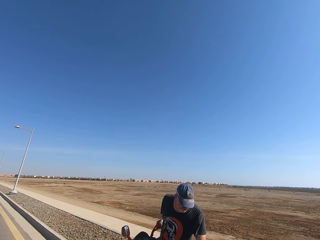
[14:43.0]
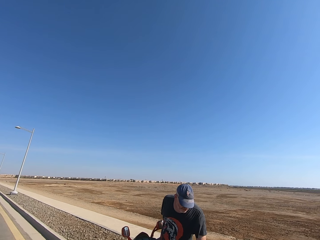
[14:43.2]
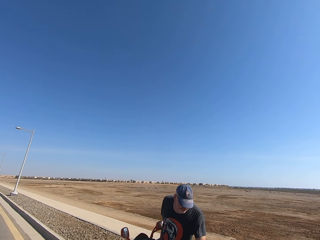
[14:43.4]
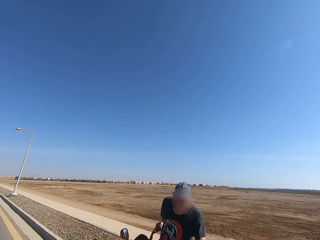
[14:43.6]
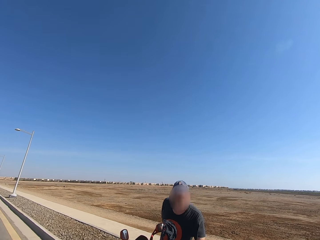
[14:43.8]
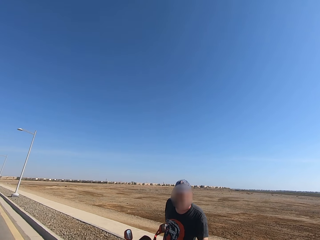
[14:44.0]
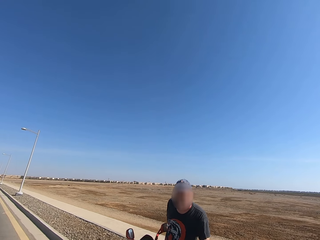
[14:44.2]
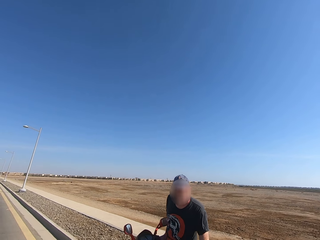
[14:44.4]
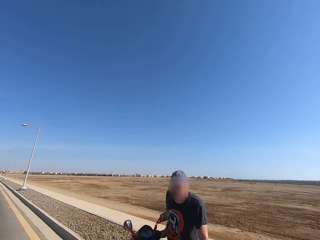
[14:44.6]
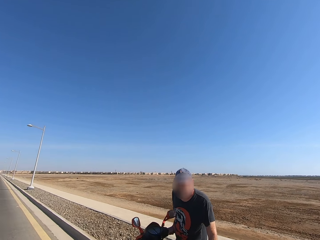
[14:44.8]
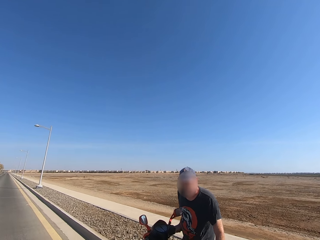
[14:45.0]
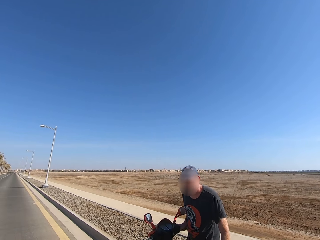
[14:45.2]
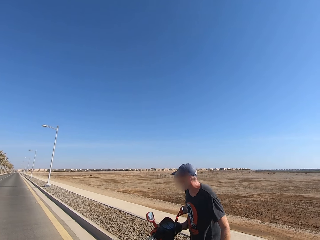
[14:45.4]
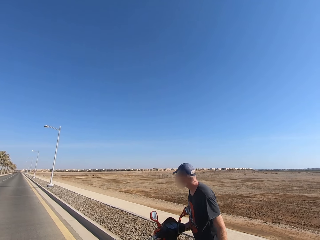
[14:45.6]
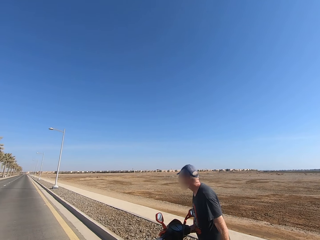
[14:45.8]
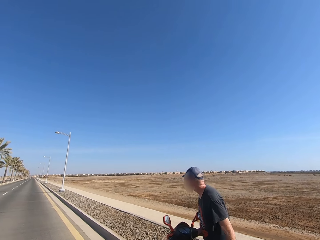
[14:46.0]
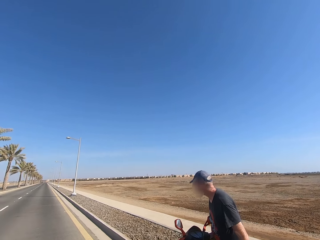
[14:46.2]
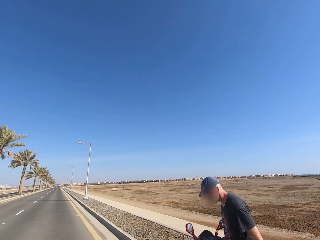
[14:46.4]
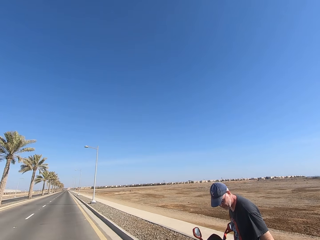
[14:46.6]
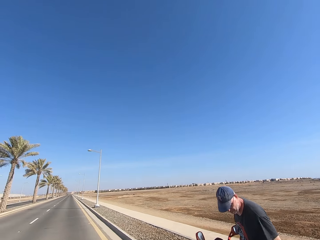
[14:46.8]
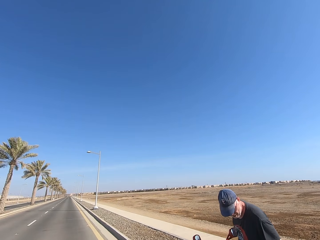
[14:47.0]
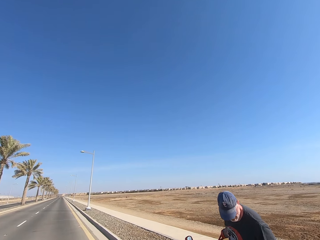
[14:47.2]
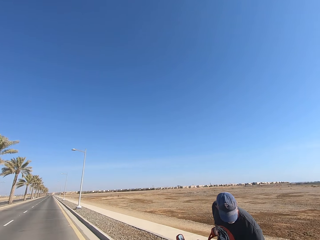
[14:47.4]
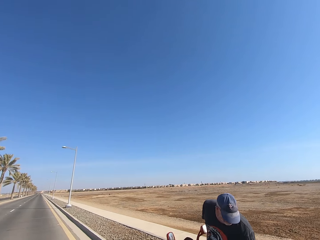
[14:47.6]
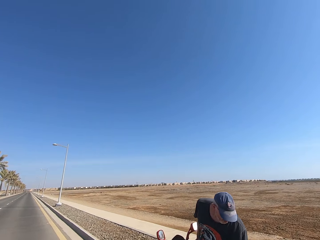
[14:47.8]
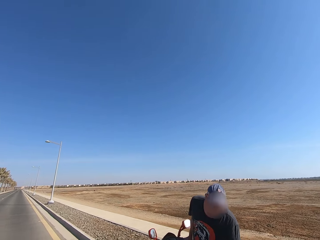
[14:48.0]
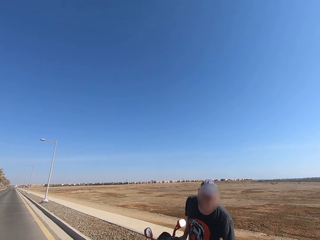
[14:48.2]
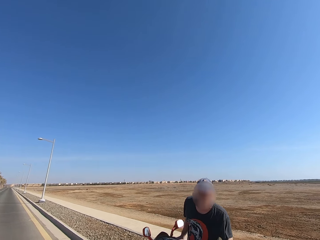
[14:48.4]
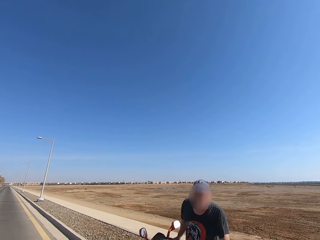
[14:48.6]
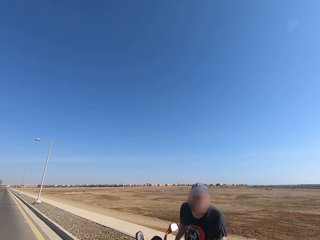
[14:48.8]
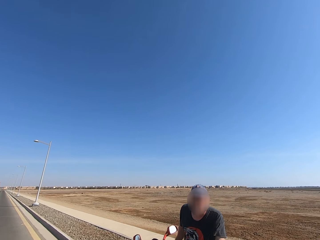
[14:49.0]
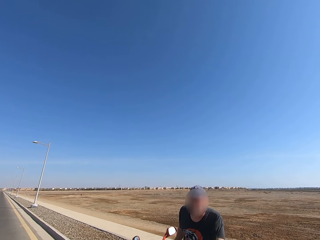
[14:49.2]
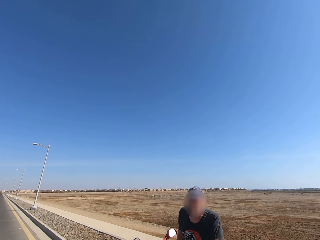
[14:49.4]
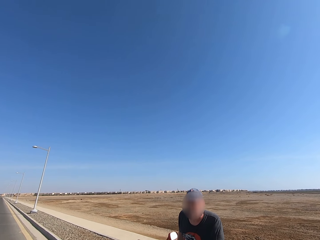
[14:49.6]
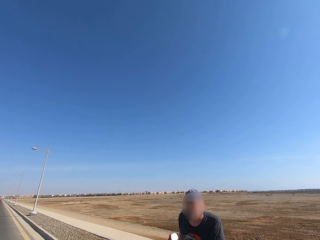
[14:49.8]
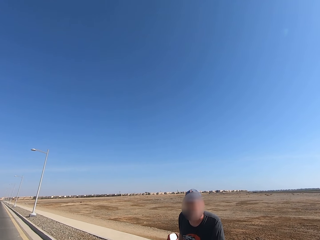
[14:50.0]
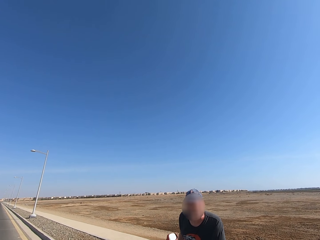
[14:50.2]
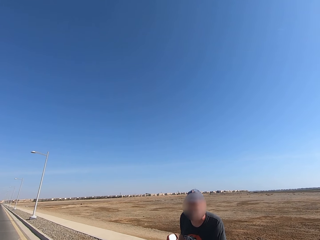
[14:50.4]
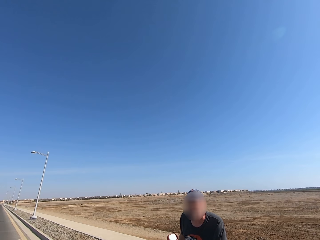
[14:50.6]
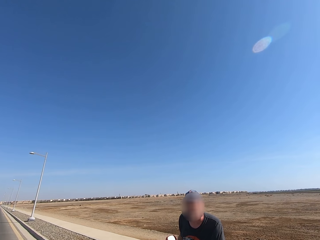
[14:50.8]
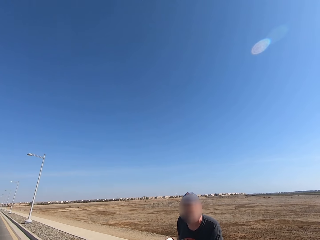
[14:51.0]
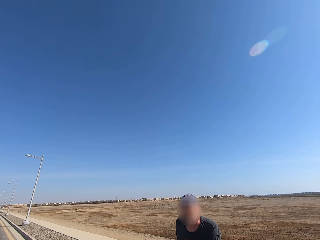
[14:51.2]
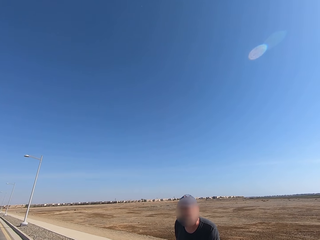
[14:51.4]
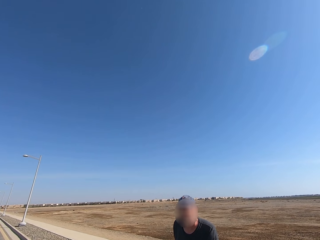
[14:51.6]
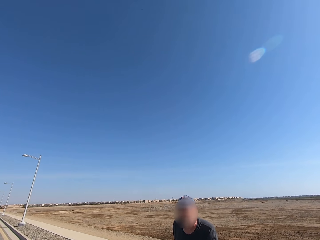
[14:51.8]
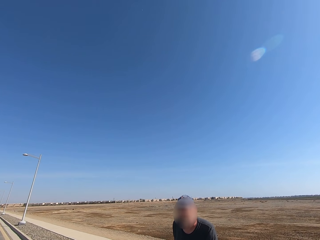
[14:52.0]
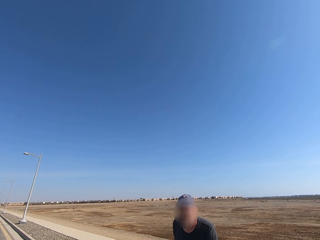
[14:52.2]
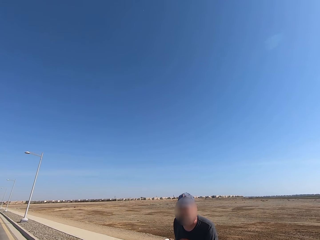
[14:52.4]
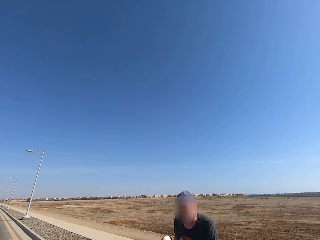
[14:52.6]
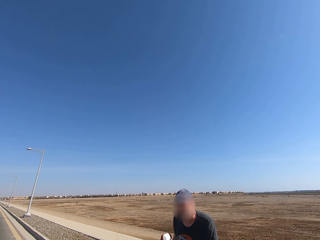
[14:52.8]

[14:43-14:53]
The man looks in front and touches the motorbike seat.

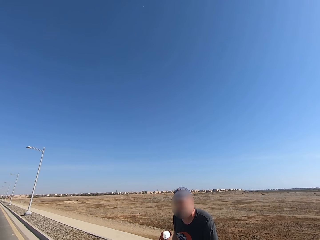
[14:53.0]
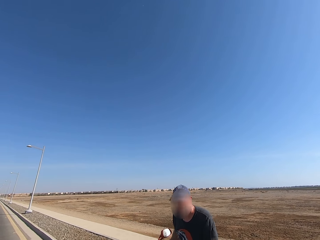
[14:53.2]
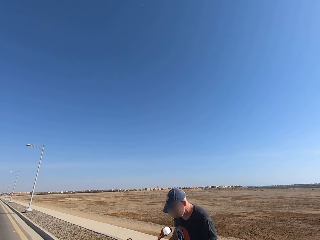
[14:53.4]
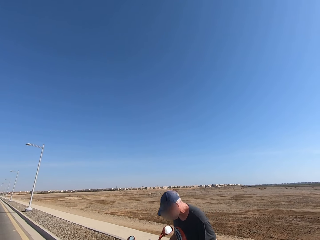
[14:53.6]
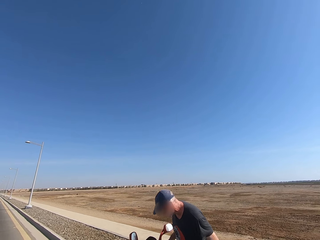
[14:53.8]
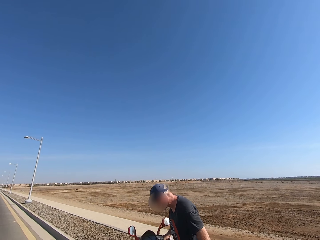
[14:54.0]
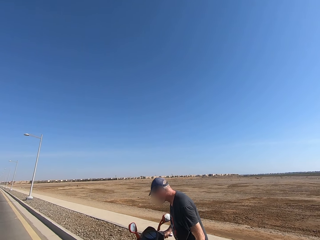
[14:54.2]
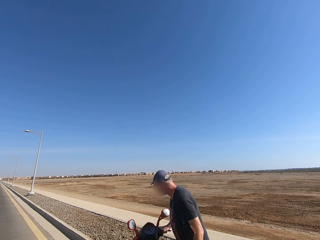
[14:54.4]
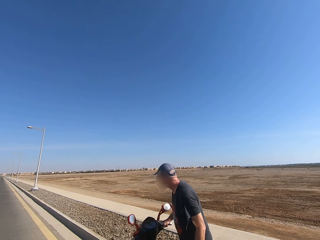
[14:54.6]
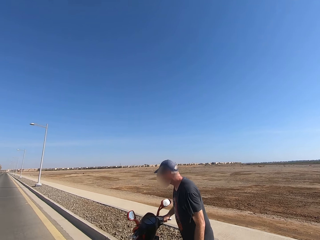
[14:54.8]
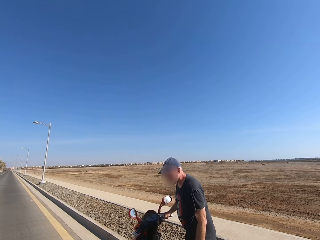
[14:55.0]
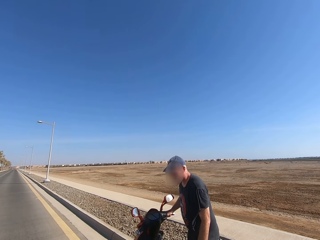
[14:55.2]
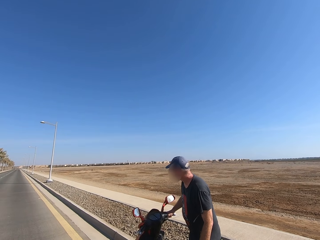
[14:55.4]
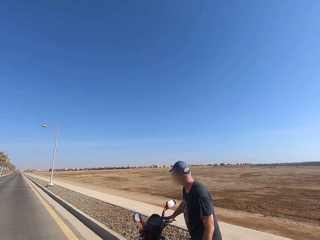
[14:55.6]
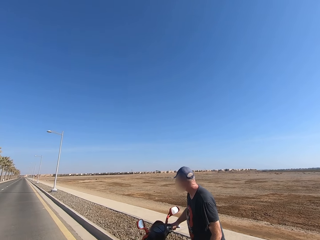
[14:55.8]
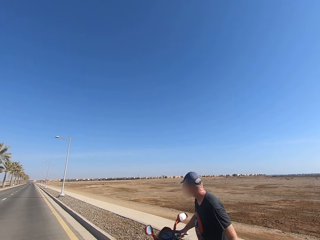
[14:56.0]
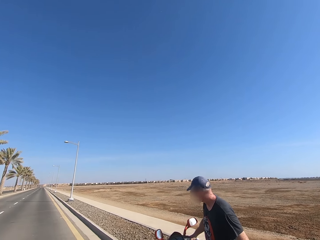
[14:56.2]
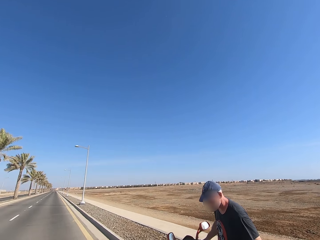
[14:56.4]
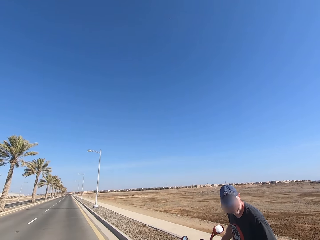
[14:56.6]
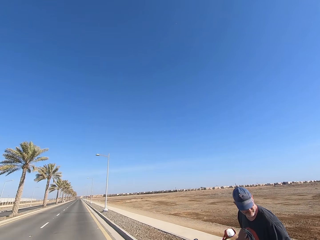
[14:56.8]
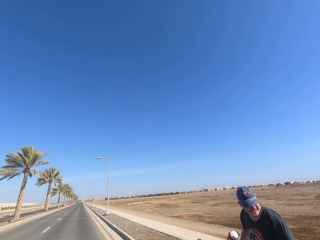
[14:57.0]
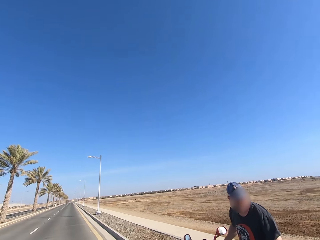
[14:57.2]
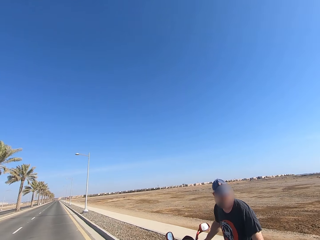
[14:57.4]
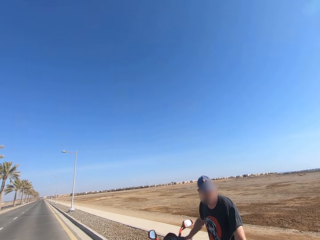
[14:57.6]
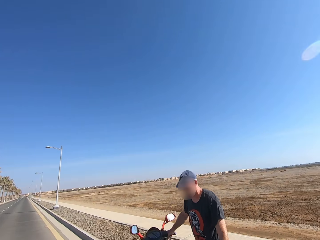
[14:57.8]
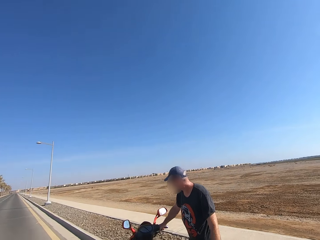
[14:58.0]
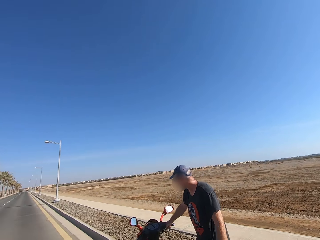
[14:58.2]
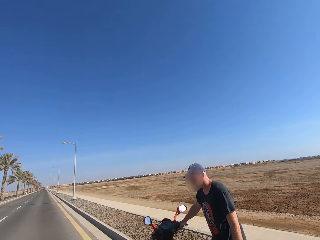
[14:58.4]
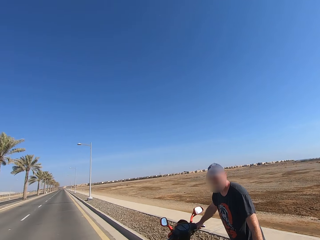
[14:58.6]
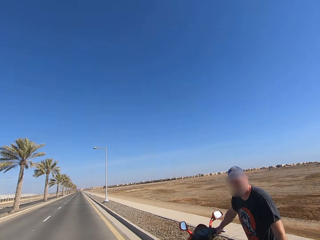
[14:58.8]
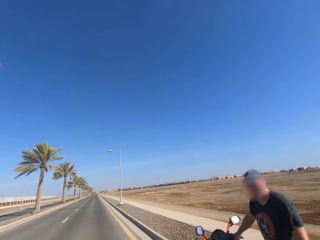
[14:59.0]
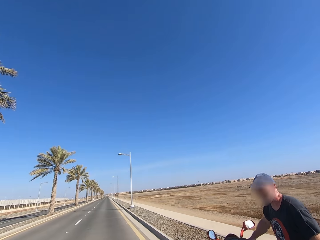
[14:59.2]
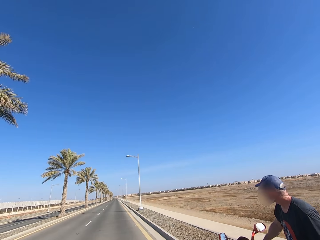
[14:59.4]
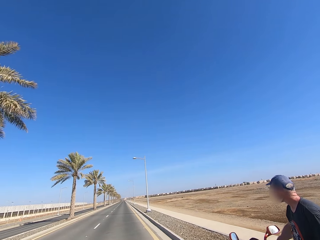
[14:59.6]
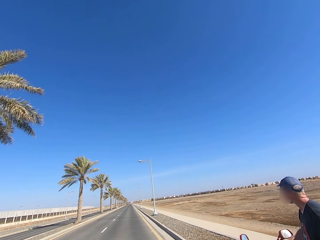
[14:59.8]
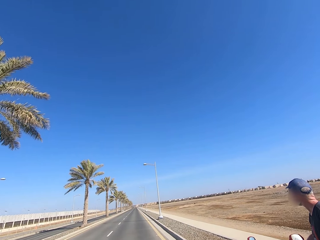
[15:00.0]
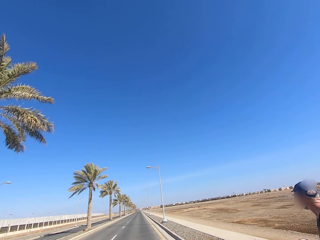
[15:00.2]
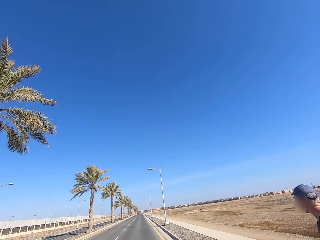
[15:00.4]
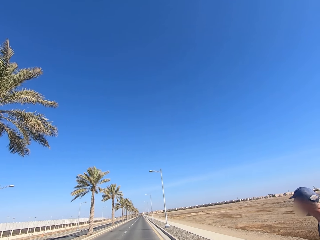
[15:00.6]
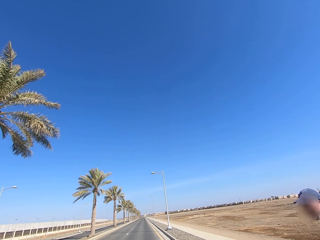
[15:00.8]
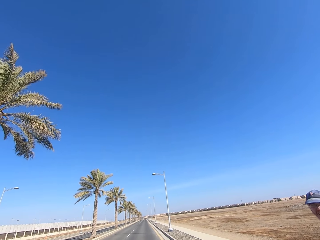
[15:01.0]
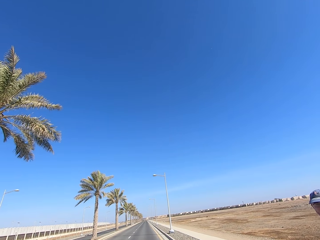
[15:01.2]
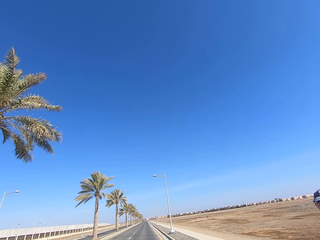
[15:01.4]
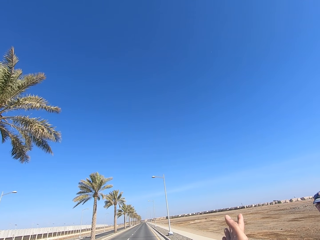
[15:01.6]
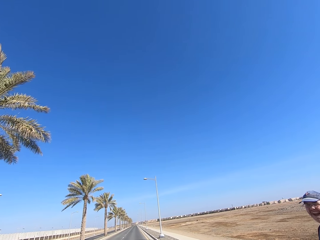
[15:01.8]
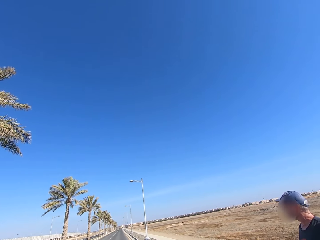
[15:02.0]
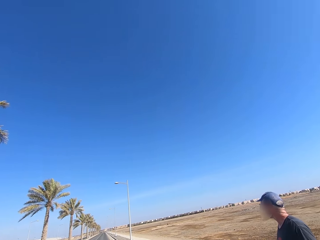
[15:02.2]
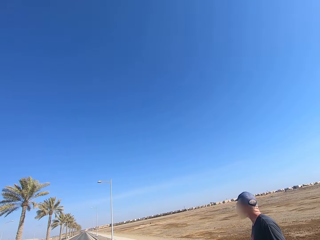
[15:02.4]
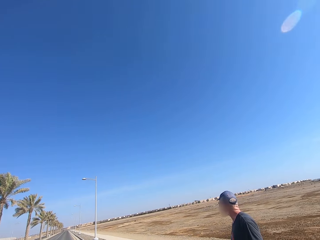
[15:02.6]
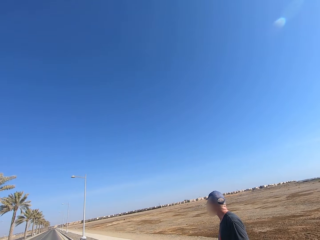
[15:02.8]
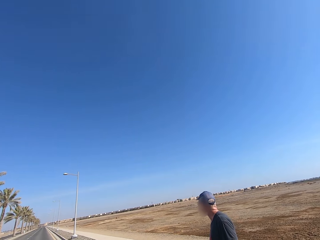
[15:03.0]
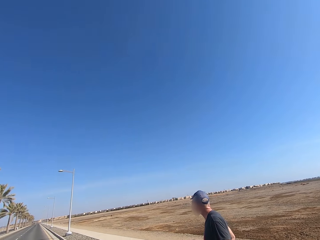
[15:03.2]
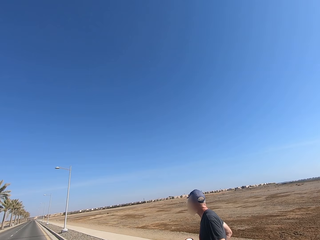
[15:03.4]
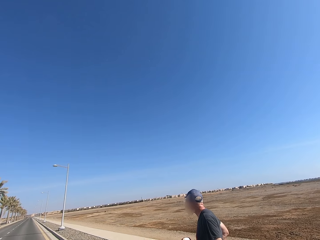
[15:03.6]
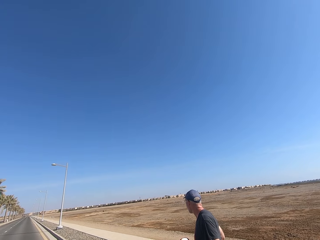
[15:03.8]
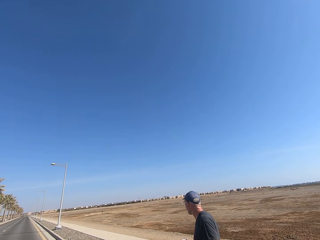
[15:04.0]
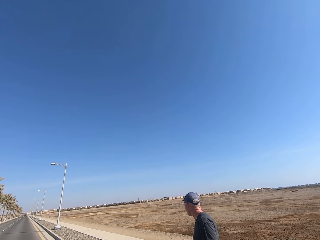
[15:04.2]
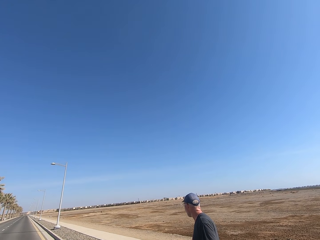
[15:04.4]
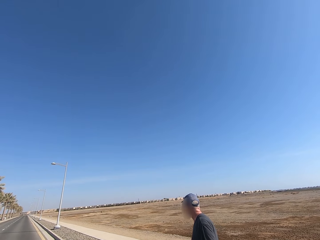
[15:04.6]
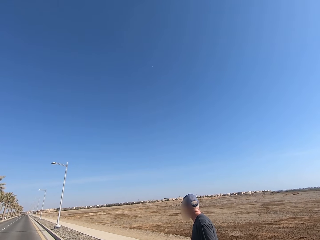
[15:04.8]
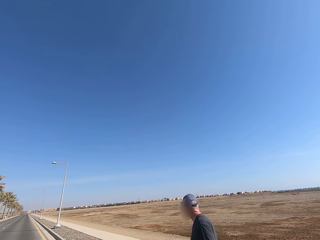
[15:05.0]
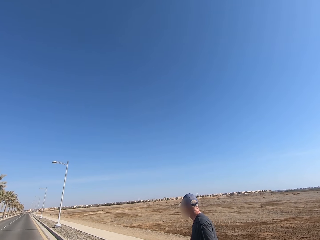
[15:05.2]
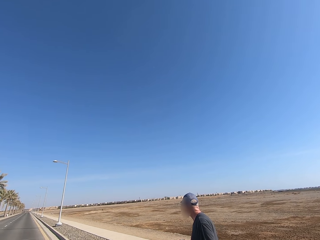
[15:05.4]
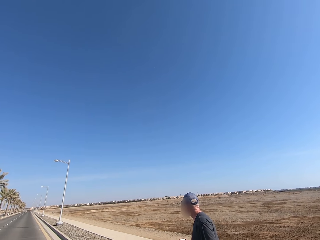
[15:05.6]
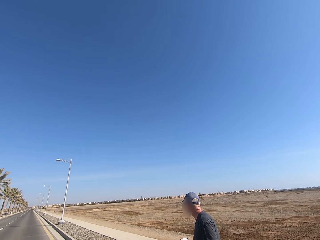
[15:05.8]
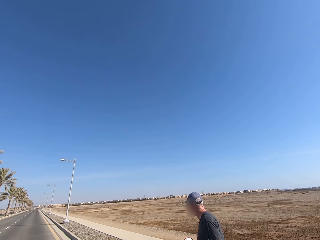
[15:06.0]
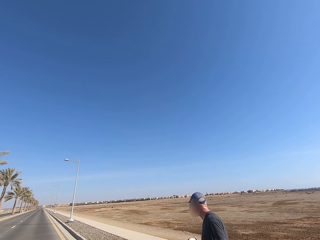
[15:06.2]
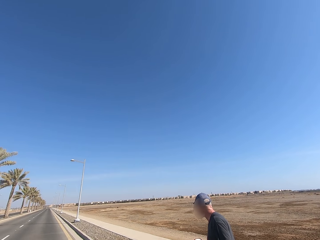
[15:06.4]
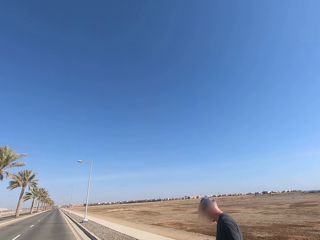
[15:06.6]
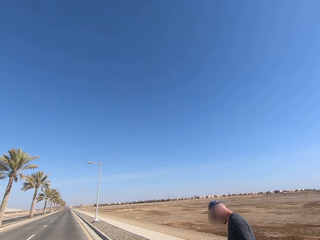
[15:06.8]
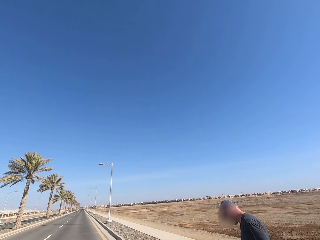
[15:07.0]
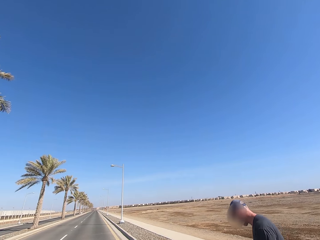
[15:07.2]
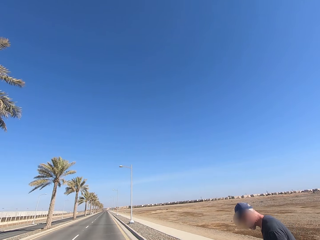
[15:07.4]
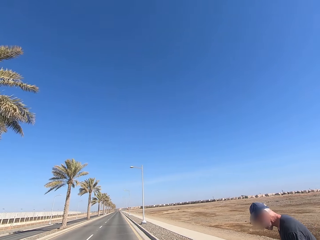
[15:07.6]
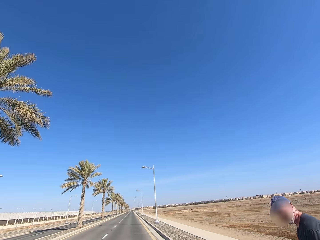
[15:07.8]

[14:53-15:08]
The man looks in front, looks behind, looks in front, looks behind, looks in front, looks behind and looks in front.
